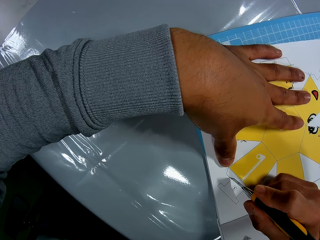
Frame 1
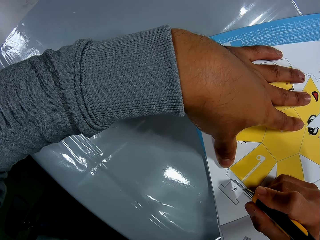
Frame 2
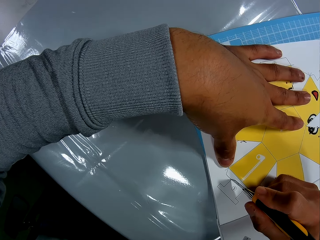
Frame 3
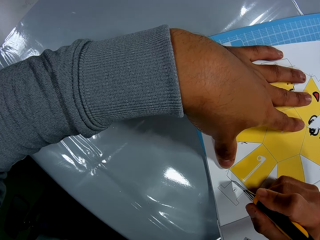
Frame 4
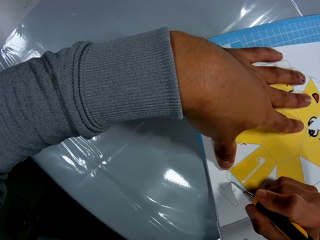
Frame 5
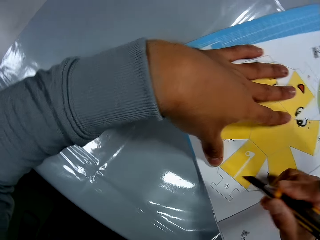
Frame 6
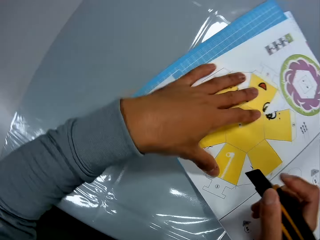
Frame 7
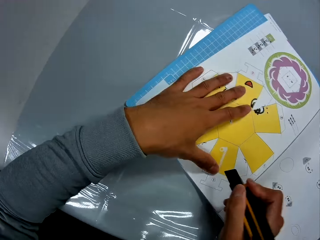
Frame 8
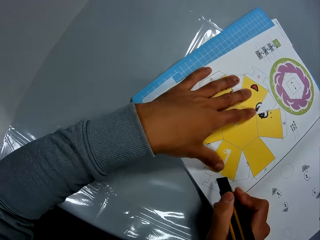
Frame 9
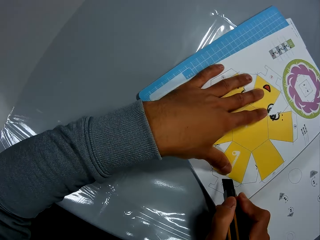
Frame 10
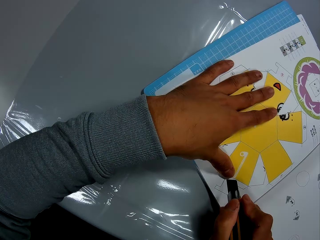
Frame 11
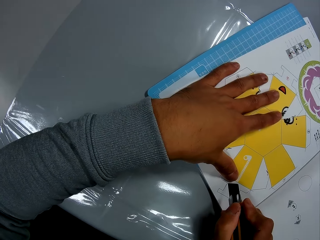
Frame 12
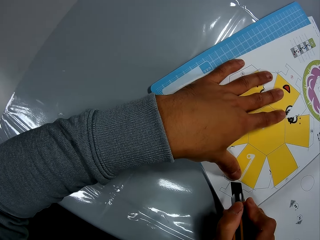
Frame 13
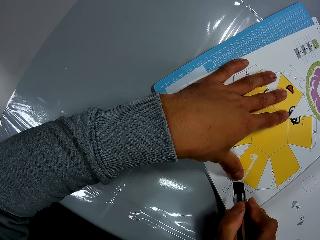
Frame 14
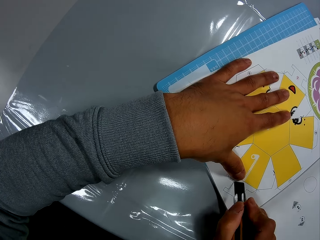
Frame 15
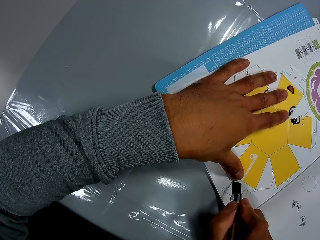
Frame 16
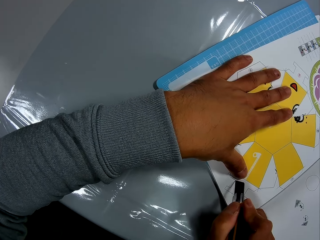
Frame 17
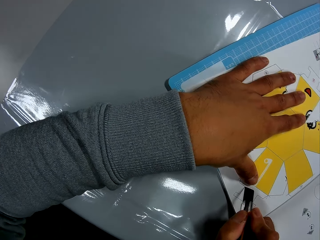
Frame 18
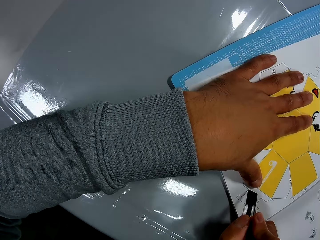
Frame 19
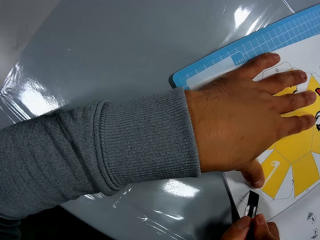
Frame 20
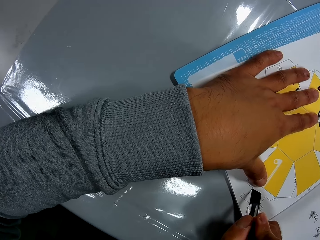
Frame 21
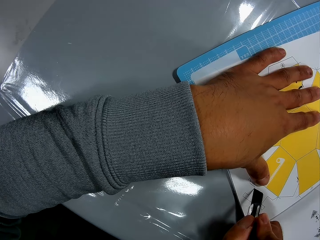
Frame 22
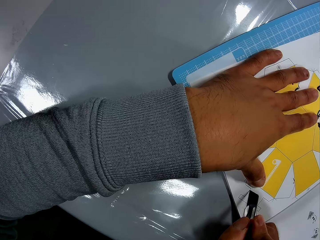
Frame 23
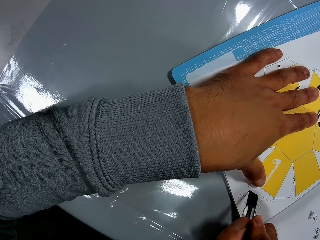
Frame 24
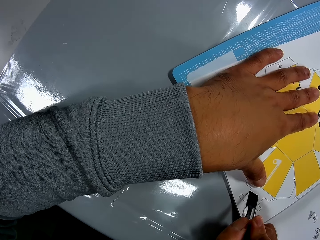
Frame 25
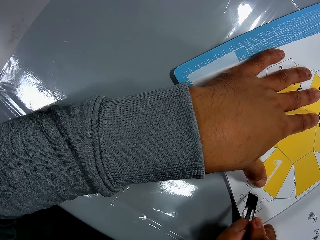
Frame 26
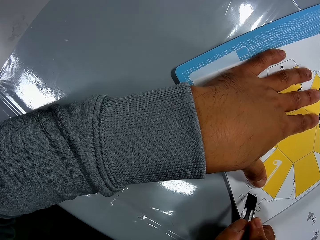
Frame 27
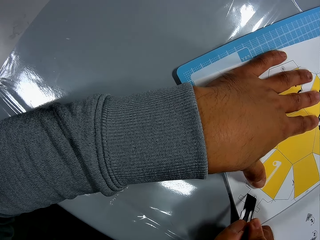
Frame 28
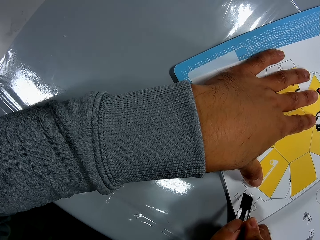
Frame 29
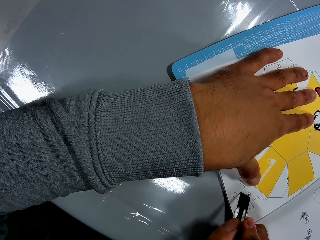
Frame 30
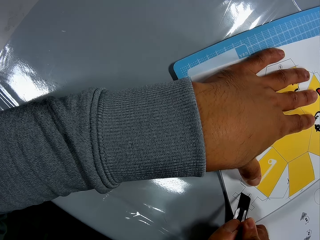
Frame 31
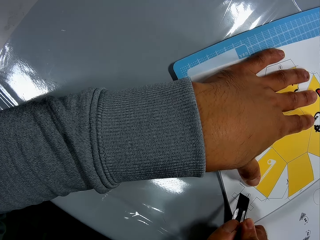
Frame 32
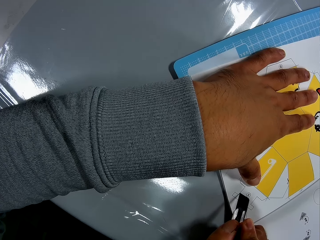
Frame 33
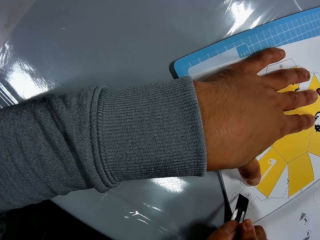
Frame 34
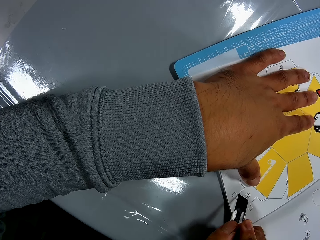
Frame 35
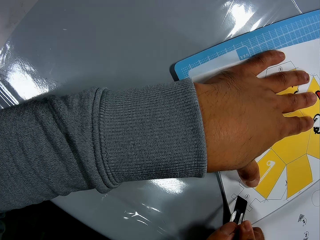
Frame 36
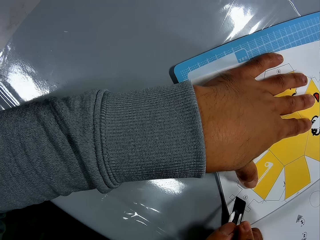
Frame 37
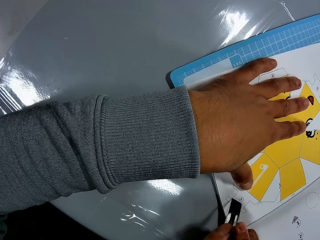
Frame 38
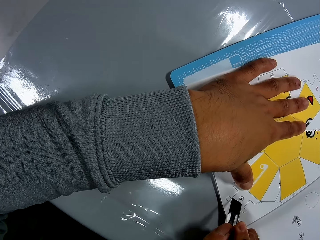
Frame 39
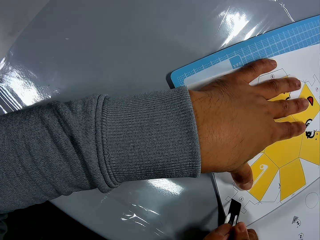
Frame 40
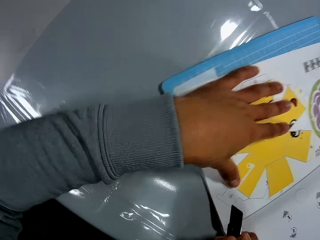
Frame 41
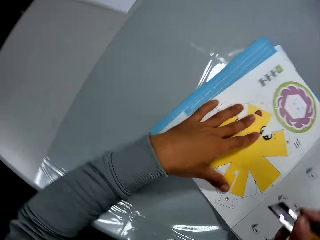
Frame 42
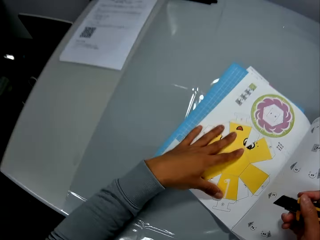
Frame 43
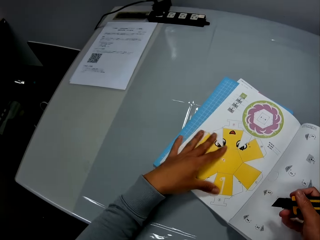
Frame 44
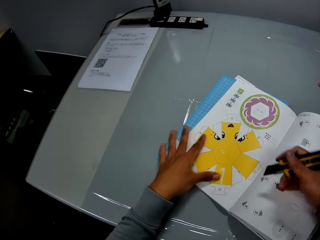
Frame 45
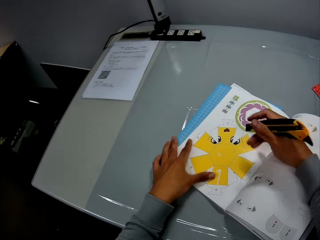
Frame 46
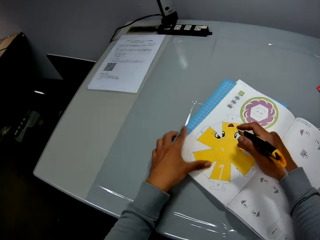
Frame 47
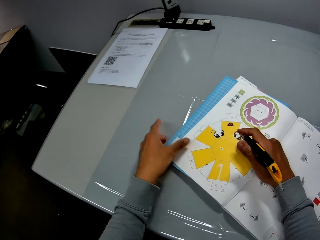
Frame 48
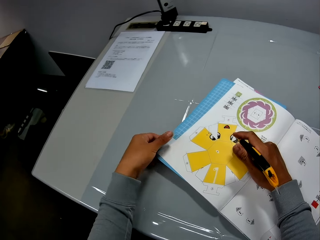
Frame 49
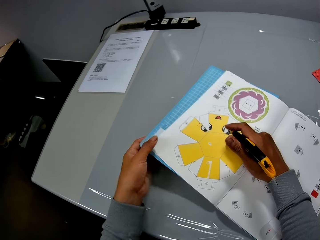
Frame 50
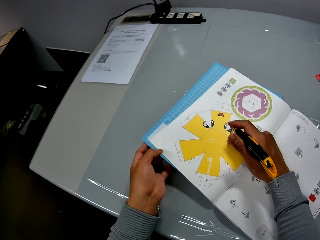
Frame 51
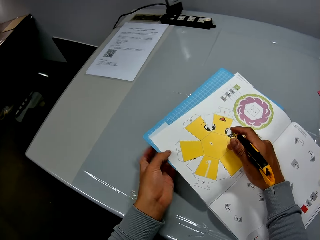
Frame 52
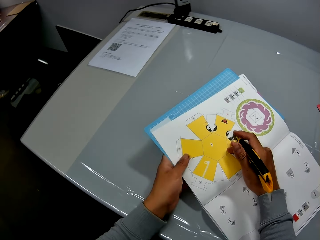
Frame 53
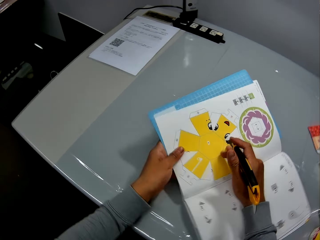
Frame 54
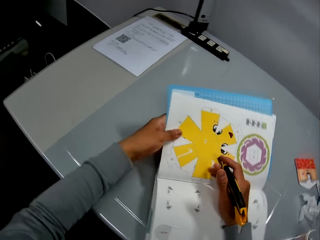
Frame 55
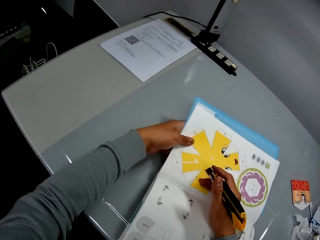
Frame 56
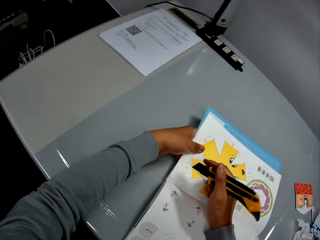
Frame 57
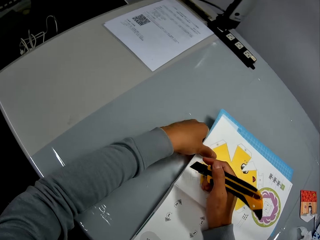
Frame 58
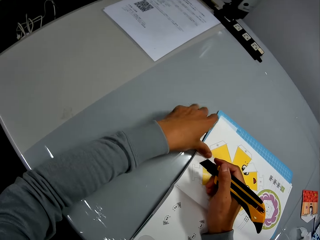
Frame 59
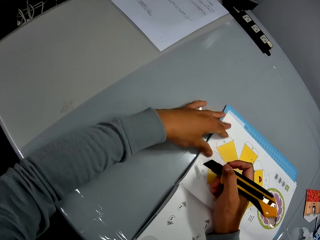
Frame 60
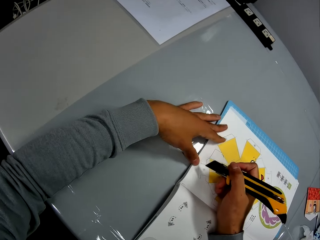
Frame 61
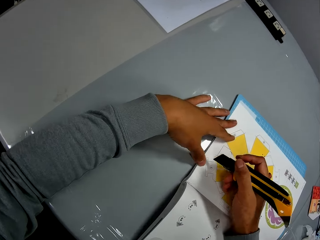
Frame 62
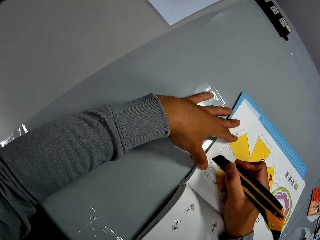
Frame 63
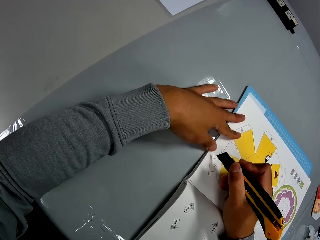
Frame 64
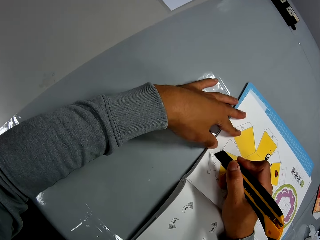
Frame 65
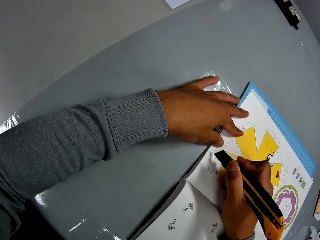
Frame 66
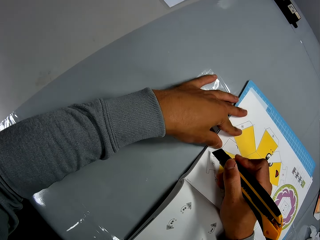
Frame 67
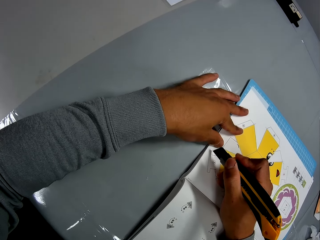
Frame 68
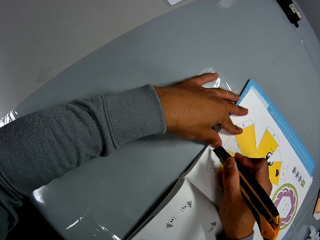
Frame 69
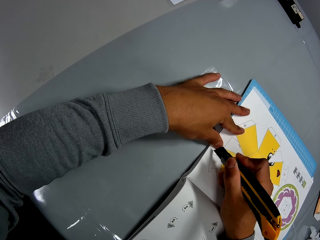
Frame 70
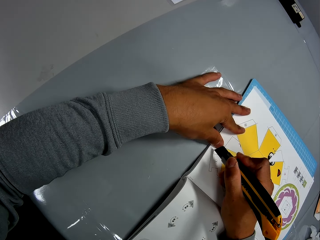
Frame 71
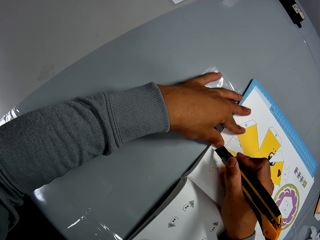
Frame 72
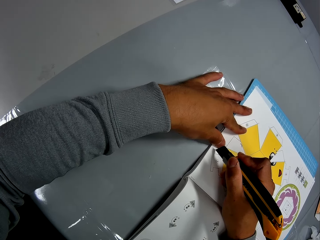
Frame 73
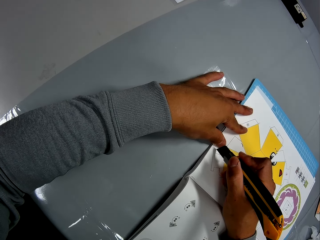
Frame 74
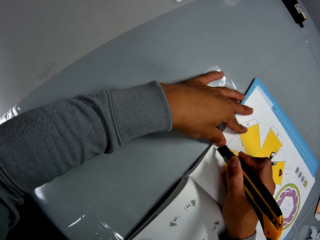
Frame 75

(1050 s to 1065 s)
The camera wearer stares at the book. He cuts a page on the book. He stares at the book. He rotates the book. He places his left hand on the book. He continues to cut the paper craft from the book.

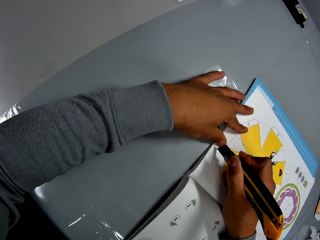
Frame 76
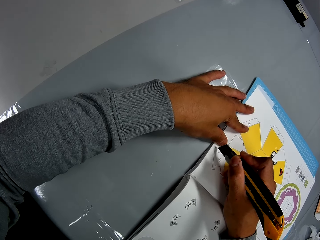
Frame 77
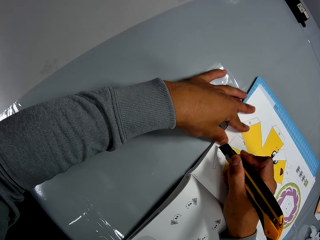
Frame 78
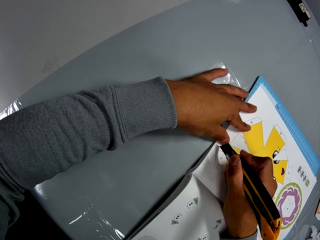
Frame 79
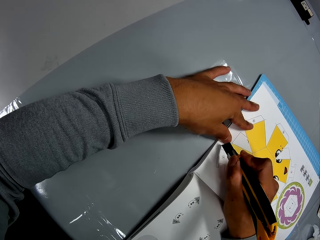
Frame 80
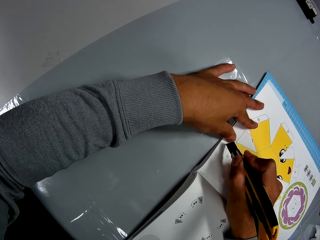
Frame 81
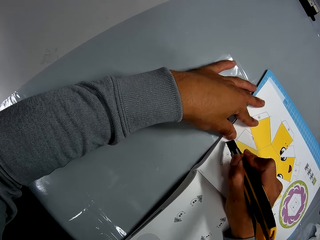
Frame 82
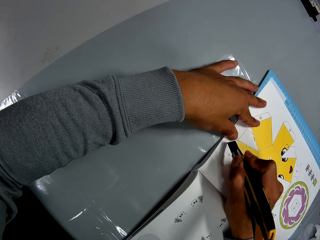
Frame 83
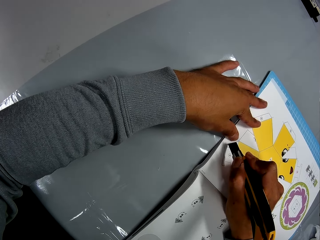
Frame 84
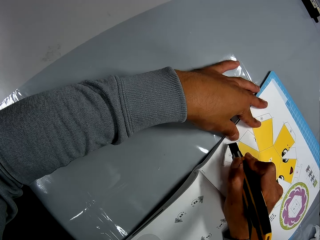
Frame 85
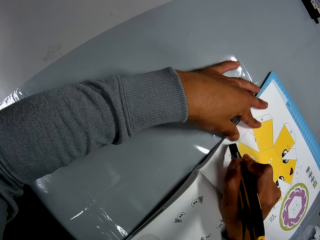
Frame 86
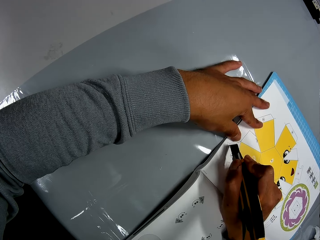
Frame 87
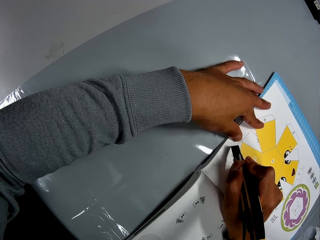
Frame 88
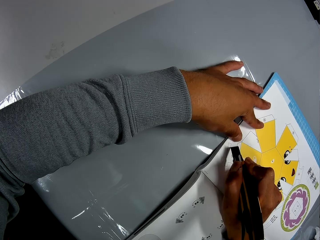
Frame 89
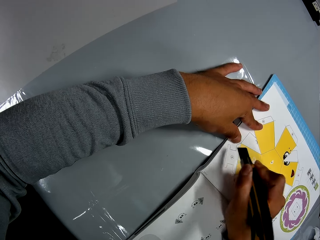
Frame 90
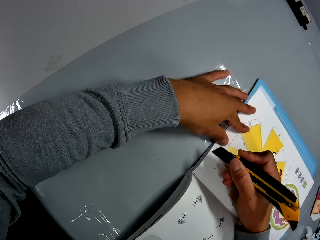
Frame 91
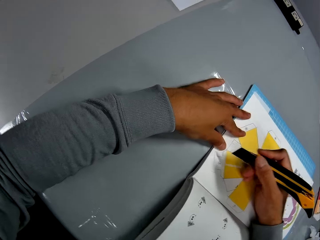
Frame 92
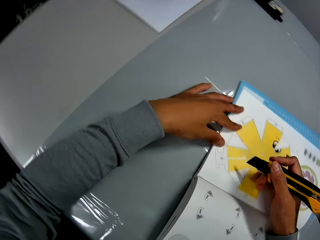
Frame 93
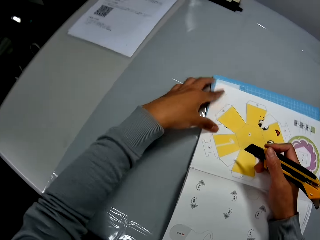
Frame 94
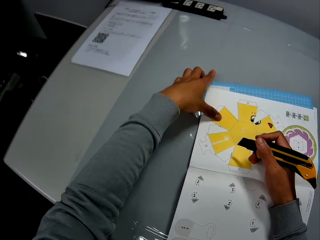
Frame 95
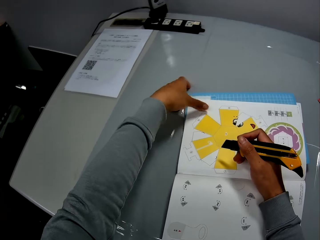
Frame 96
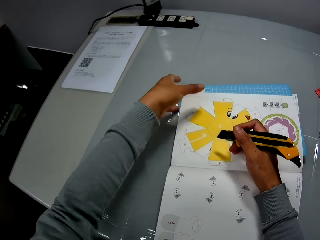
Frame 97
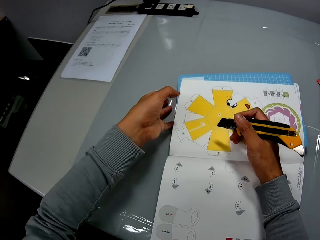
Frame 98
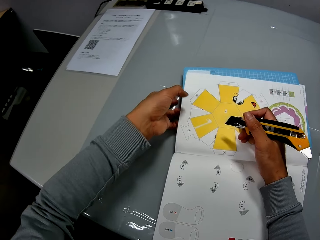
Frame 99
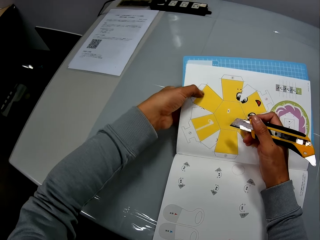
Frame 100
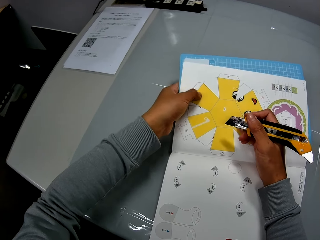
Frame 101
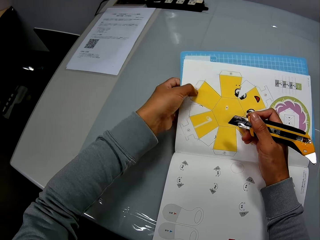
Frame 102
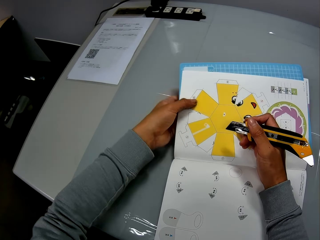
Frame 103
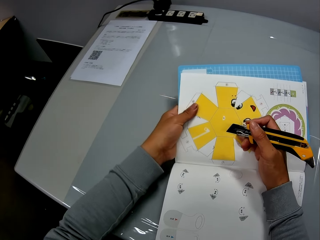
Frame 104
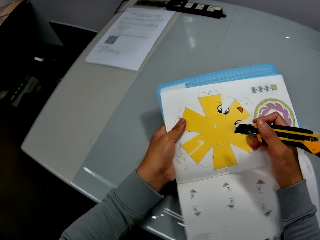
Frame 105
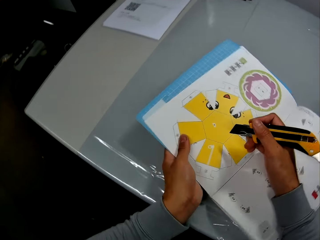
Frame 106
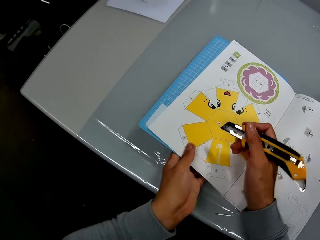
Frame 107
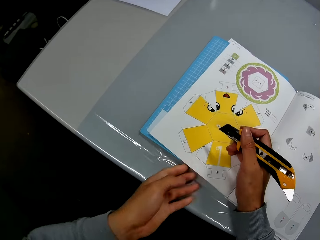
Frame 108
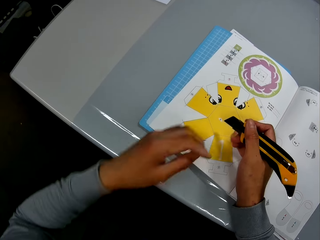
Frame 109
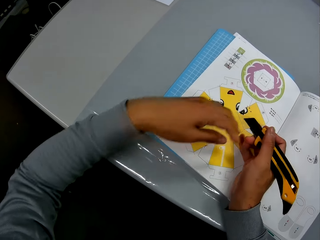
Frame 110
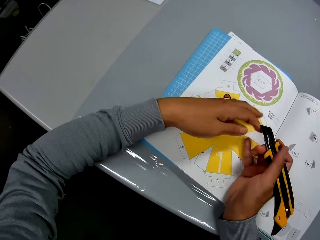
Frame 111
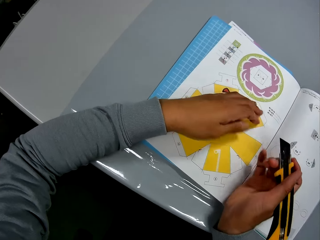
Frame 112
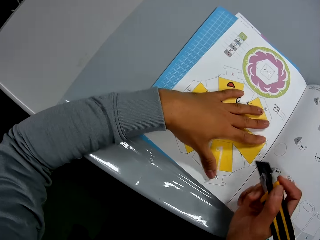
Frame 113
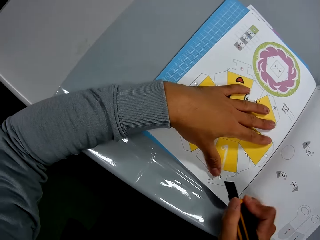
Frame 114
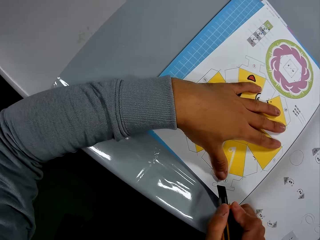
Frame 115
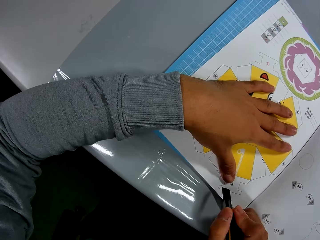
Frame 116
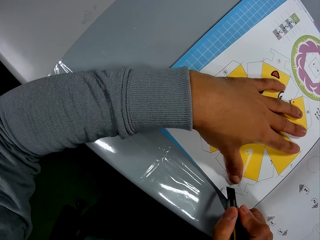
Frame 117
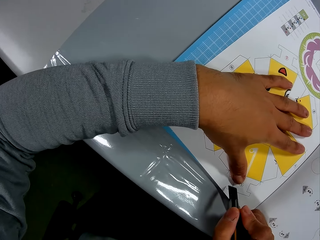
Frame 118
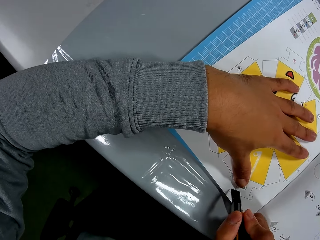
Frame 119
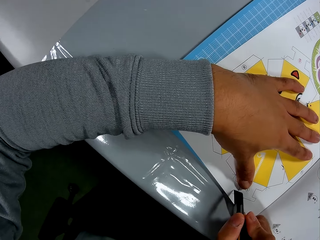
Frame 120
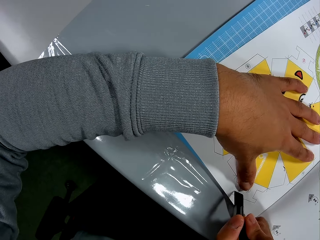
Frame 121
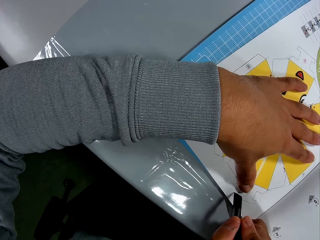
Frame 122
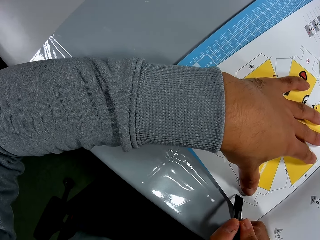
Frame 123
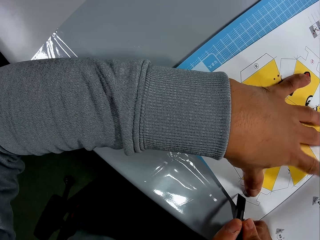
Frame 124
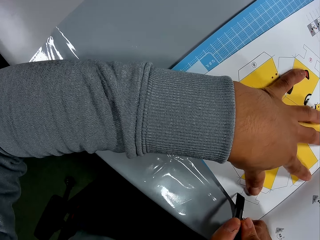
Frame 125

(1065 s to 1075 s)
The camera wearer stares at the book. He rotates the craft book. He stares at the book again. He places his left hand on the craft book. He continues to cut the paper craft from the craft book.
